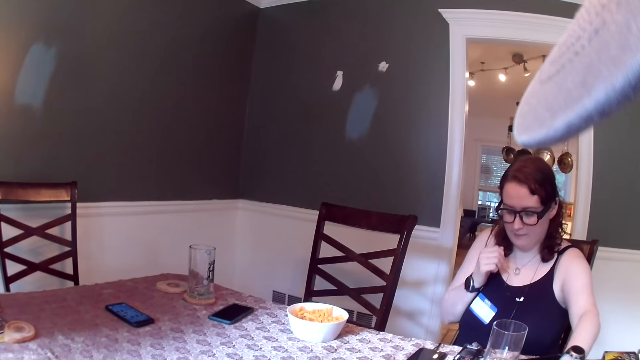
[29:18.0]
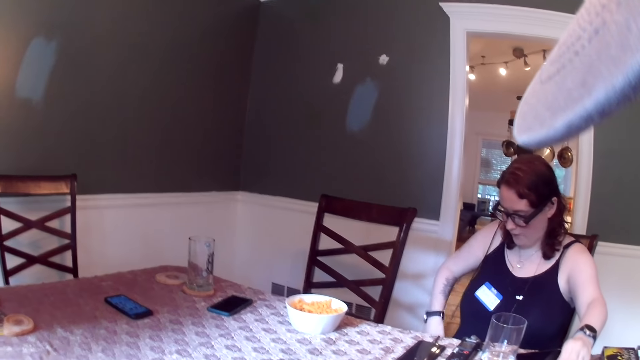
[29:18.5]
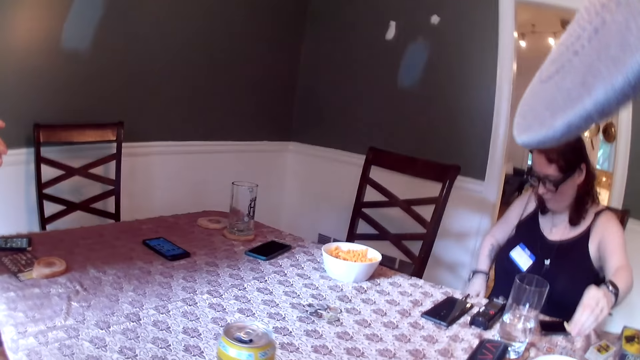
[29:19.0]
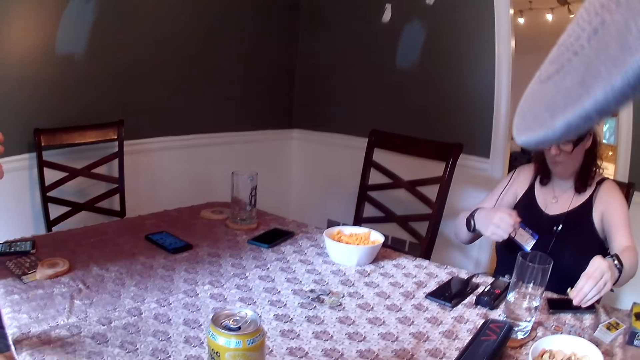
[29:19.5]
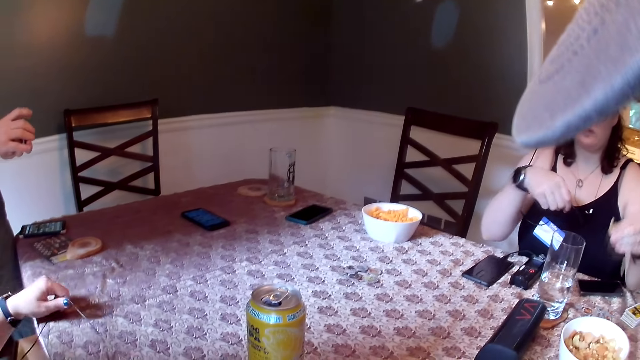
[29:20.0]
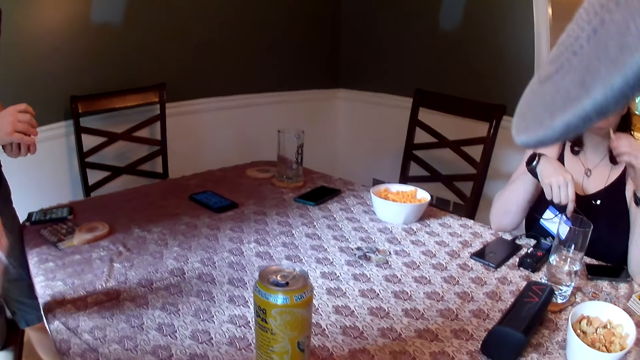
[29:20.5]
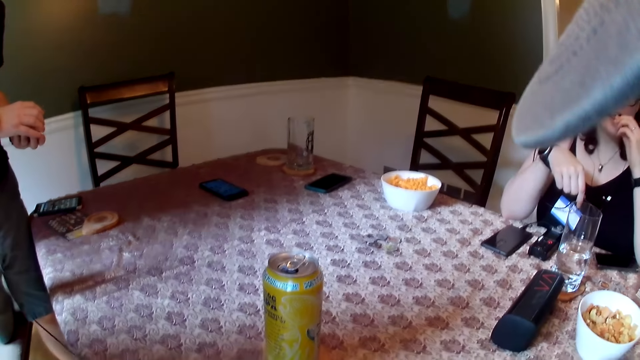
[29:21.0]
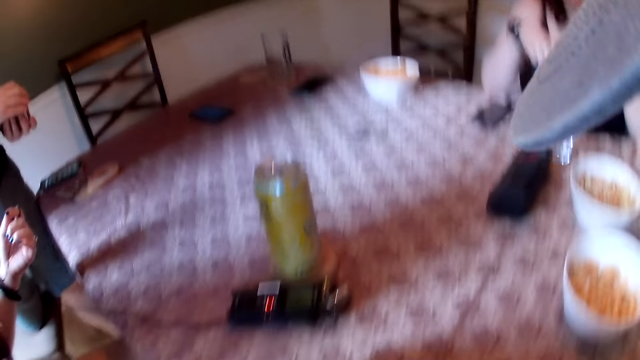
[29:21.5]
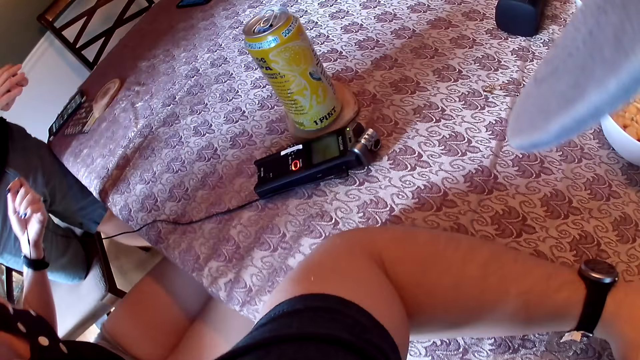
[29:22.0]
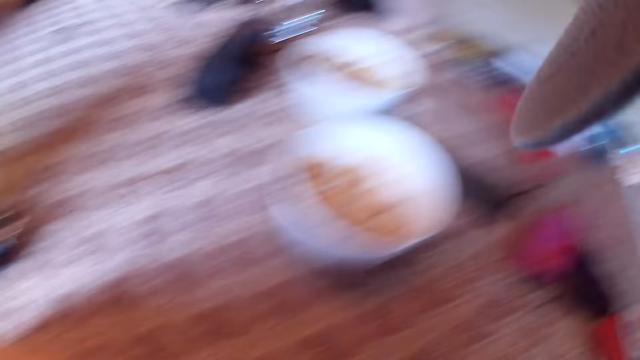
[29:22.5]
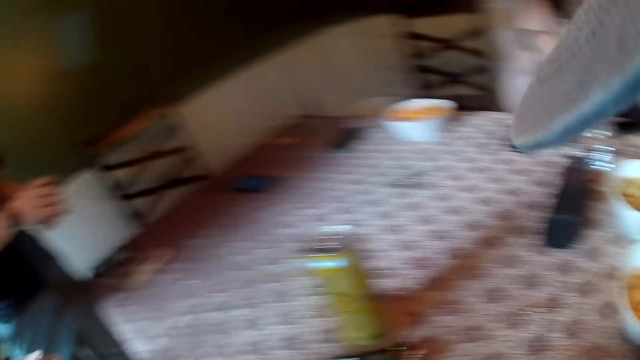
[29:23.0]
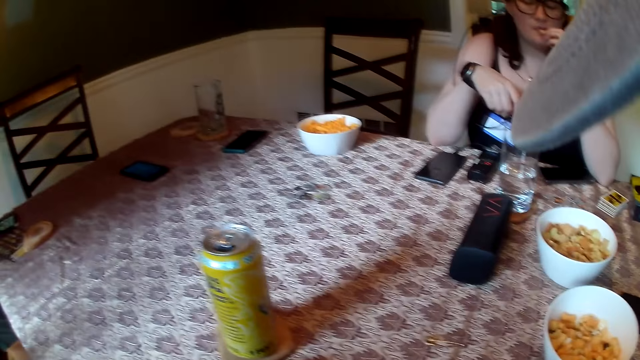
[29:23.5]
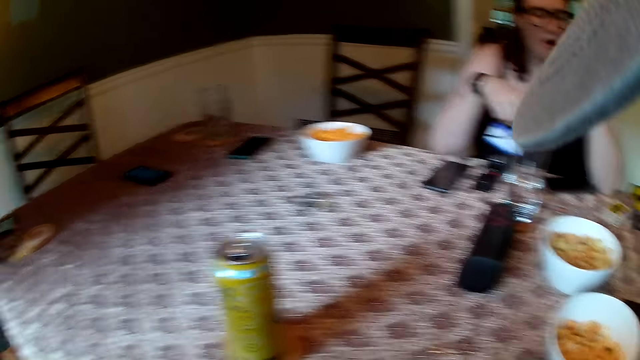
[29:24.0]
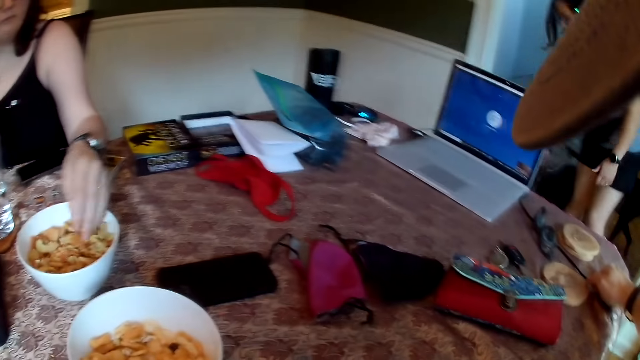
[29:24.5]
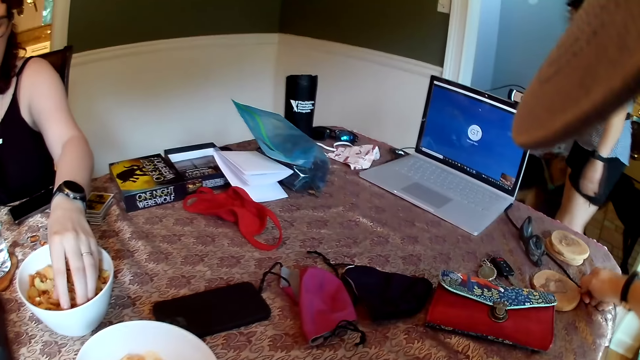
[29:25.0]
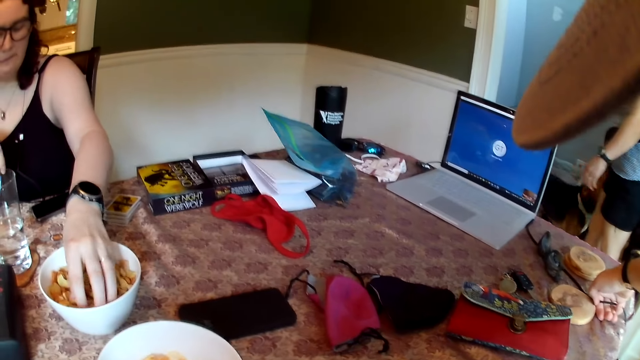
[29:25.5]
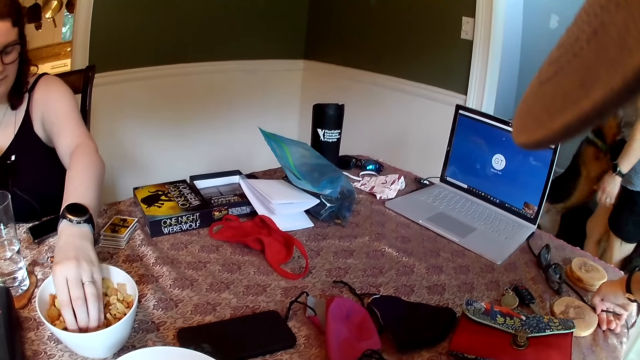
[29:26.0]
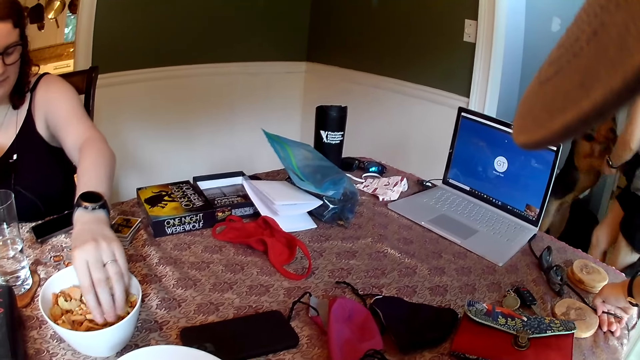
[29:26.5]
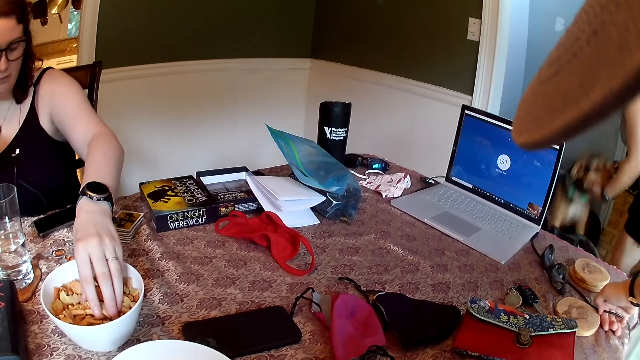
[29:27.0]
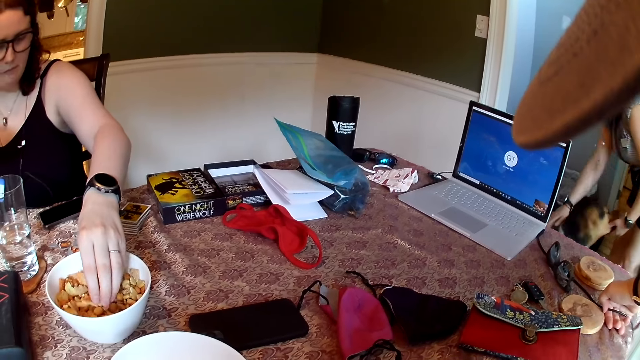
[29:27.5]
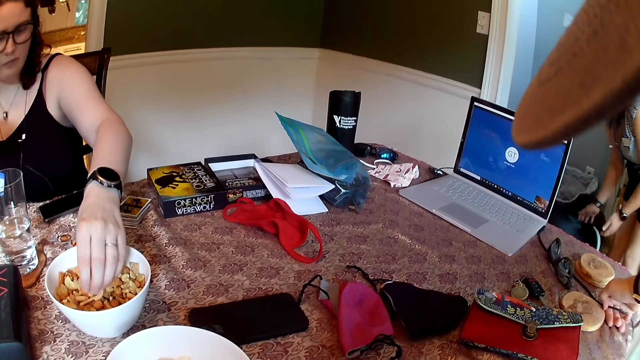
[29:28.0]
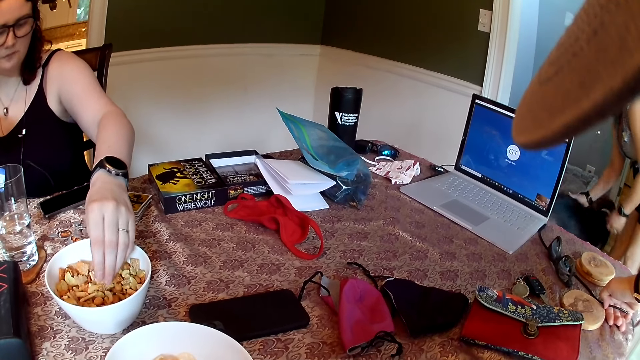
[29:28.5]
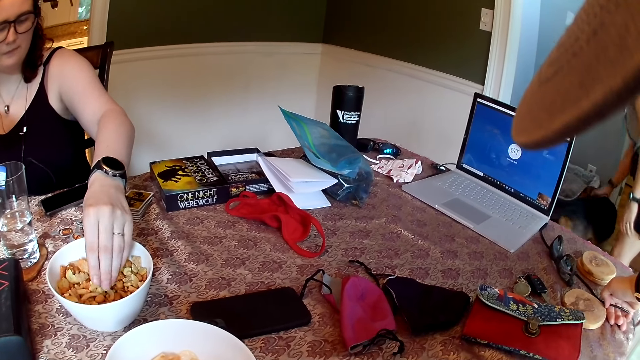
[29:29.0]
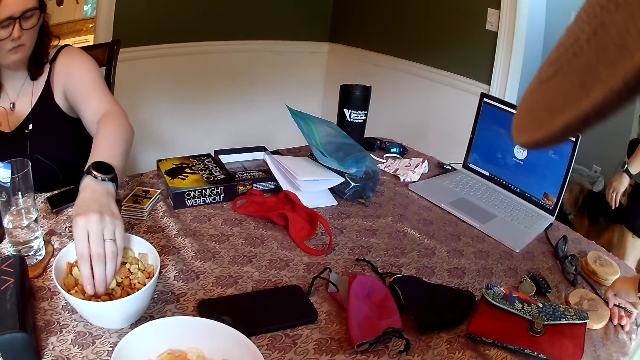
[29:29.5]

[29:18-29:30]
A woman picks a chip from a bowl on the dining table with her left hand. Another woman pulls a tape recorder wire on the dining table with her left hand. The first woman eats the chip in her left hand. A third woman interacts with a dog. The first woman picks a chip from the bowl on the dining table with her left hand.

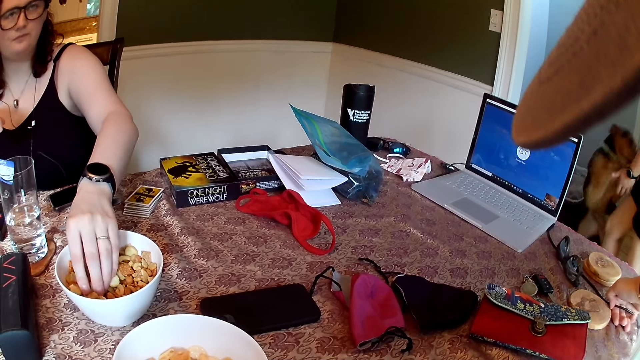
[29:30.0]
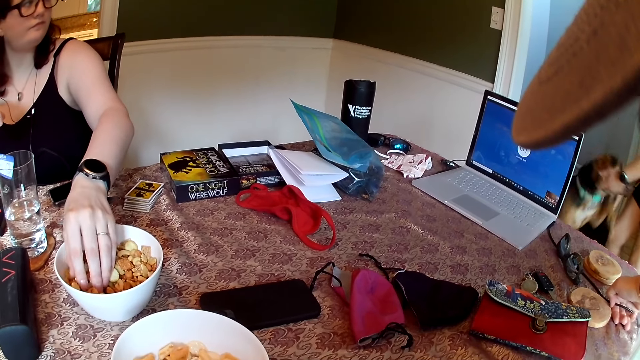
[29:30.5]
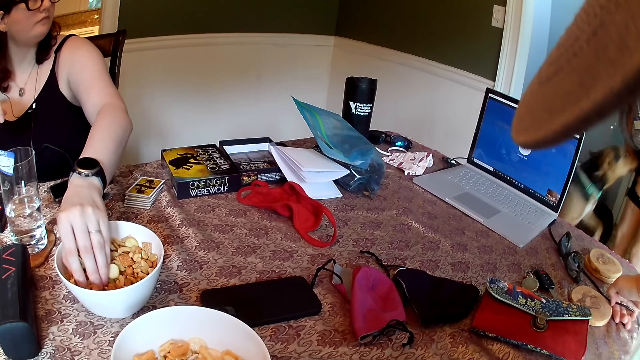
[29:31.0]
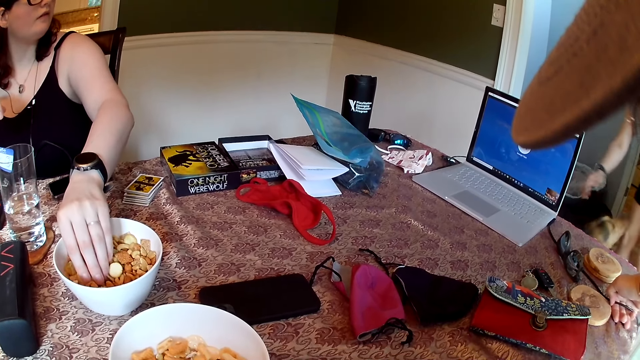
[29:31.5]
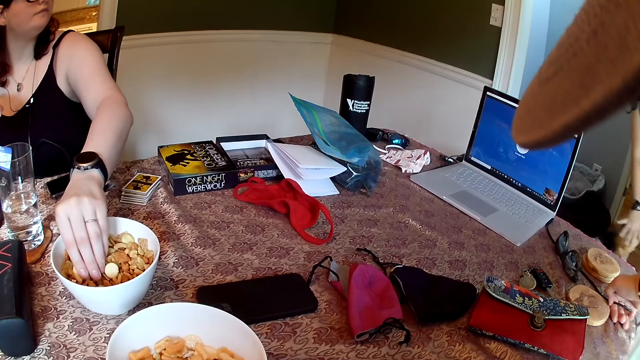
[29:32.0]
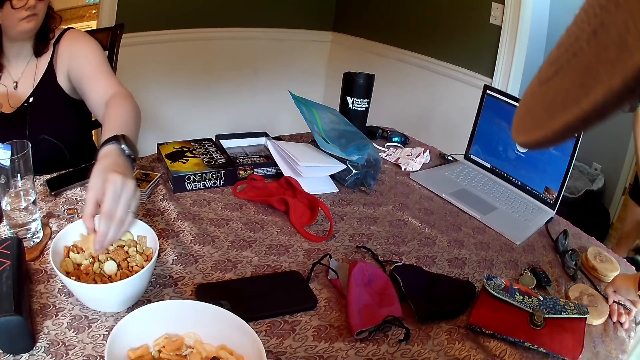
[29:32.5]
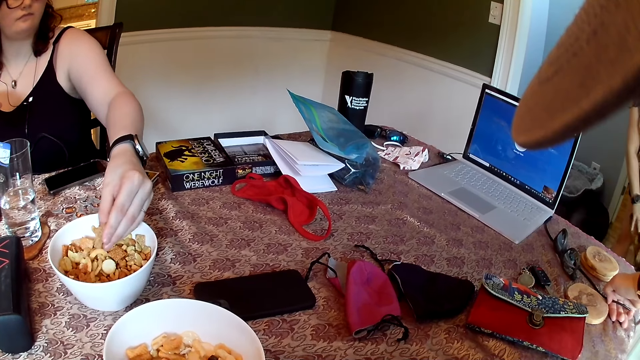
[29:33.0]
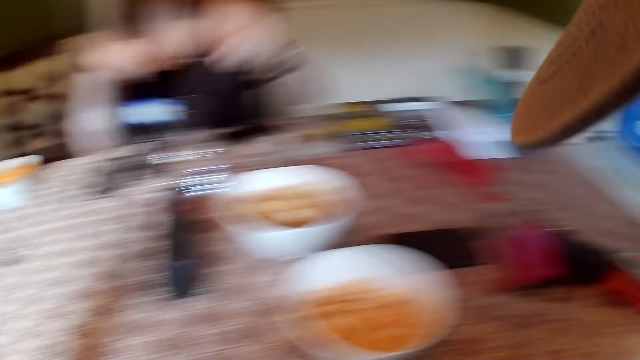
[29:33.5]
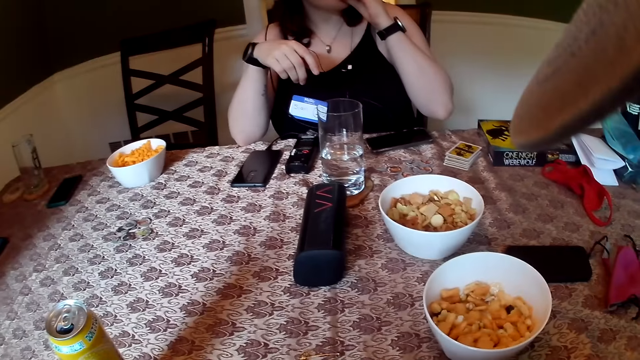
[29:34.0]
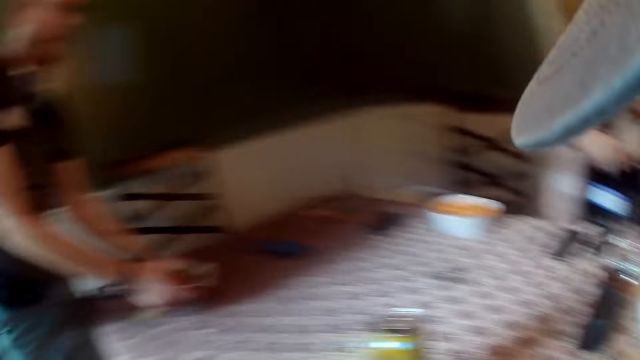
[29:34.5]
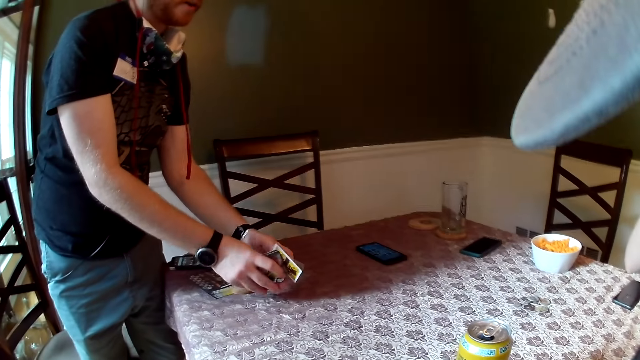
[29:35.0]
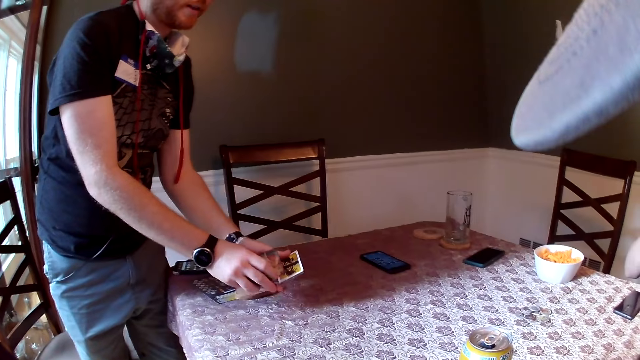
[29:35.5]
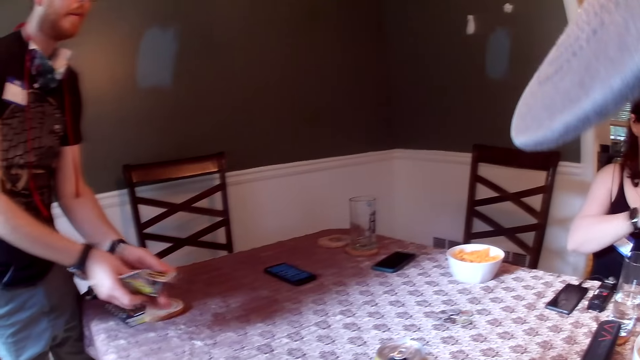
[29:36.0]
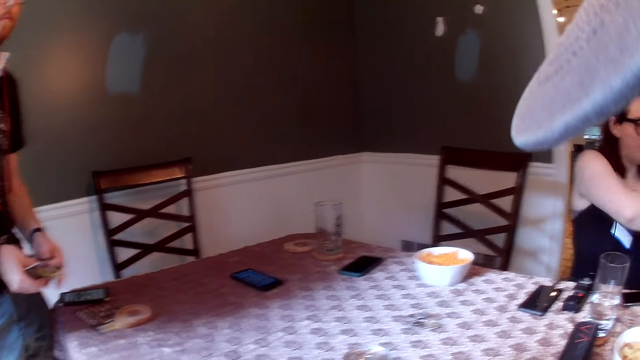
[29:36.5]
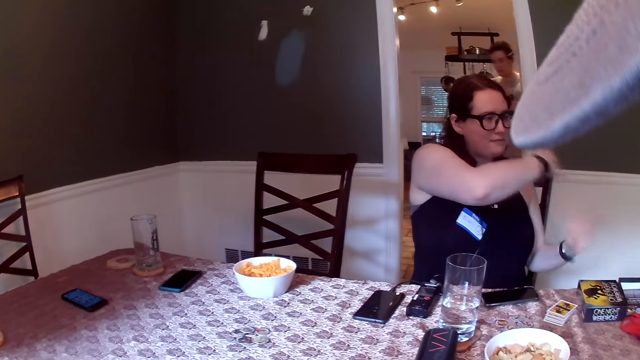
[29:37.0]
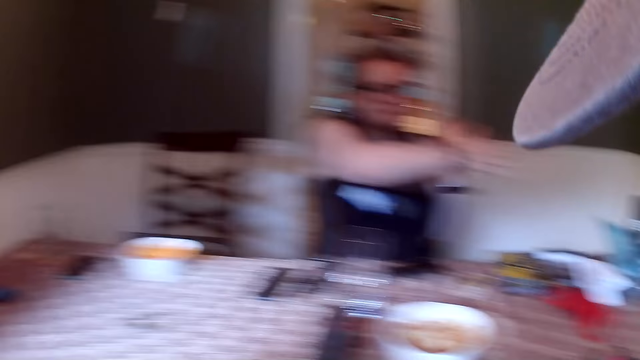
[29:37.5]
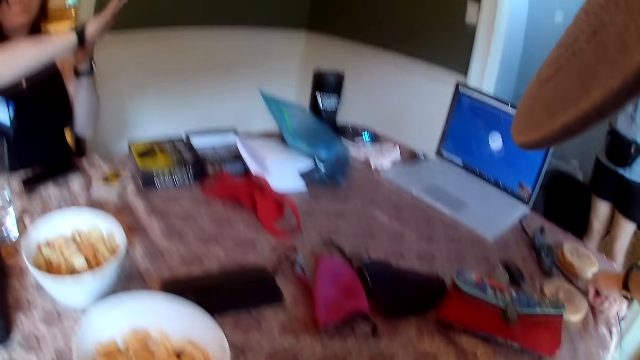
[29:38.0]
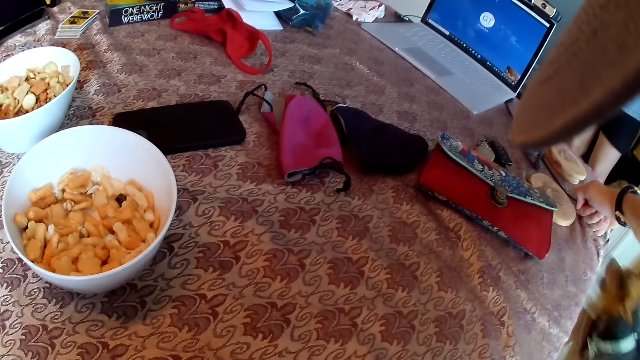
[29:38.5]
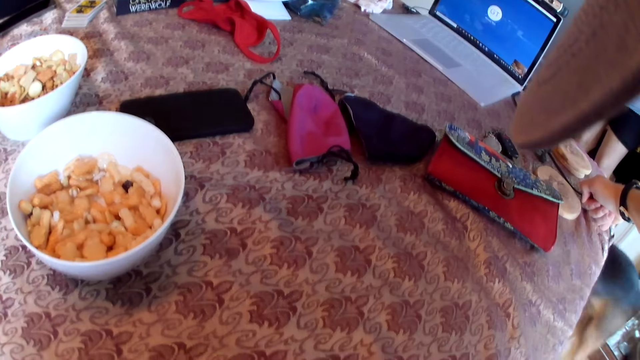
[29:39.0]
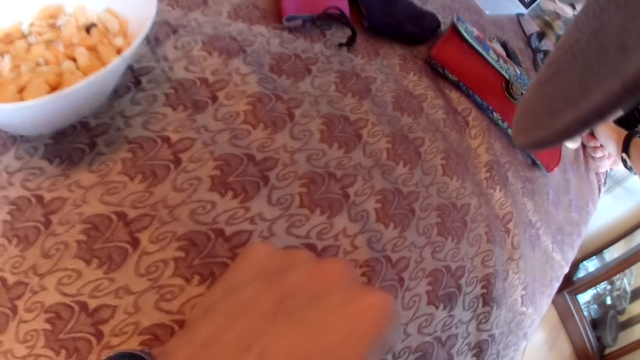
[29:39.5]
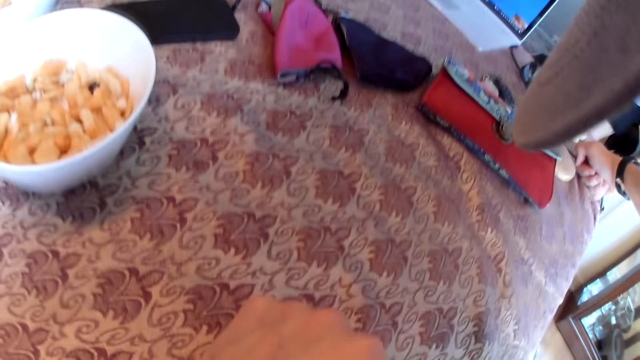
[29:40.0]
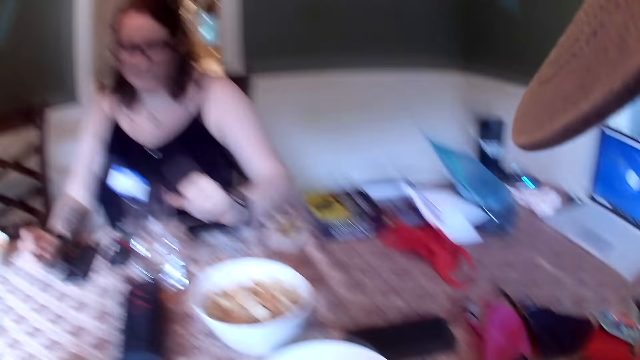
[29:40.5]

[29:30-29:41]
A woman eats the chip in her left hand and dusts off her hands. A man approaches a dining area from a kitchen.
